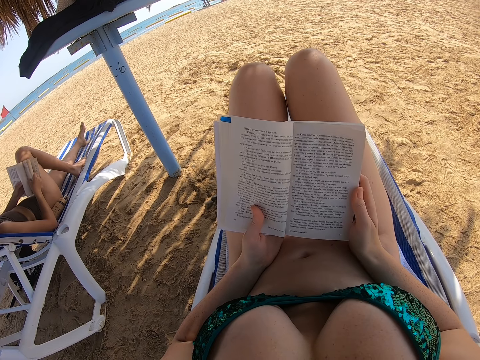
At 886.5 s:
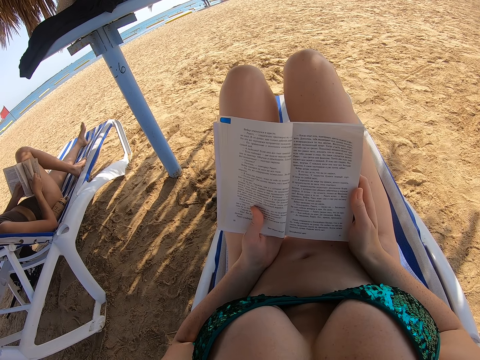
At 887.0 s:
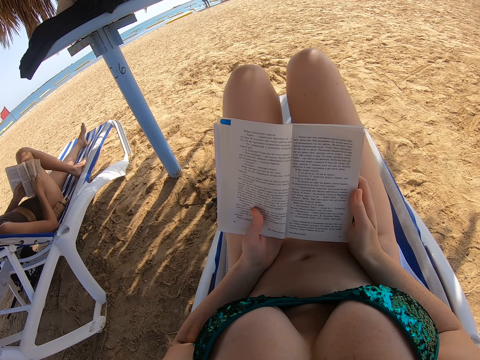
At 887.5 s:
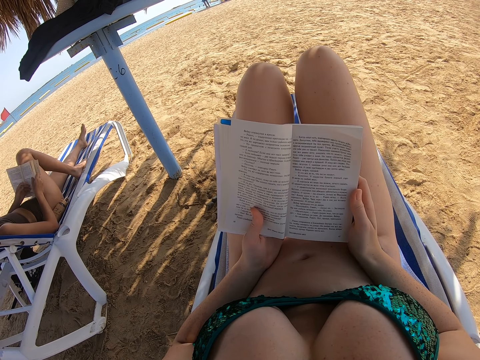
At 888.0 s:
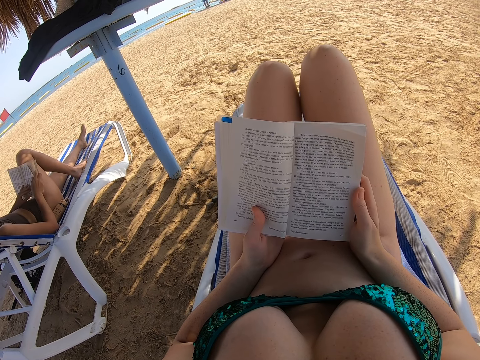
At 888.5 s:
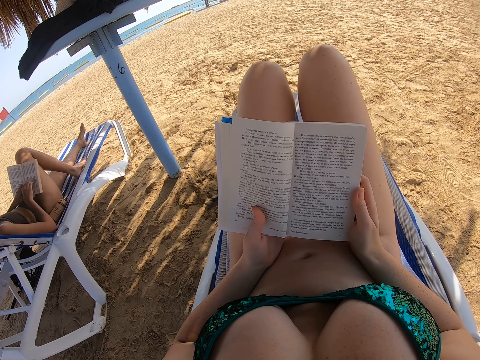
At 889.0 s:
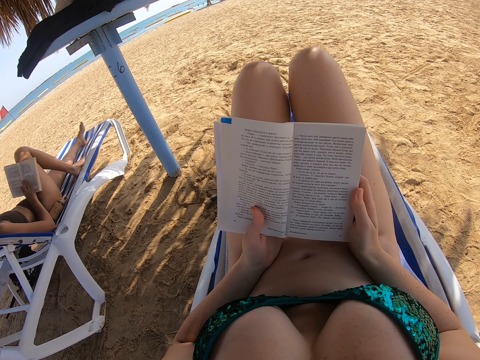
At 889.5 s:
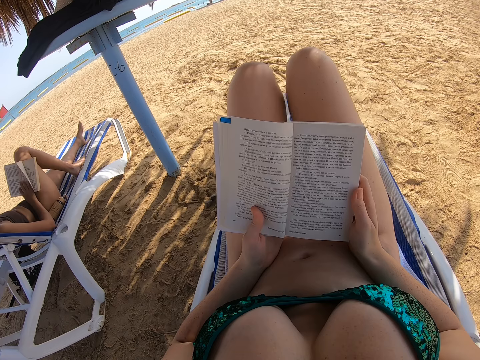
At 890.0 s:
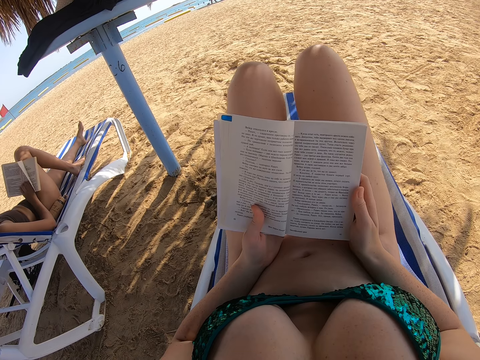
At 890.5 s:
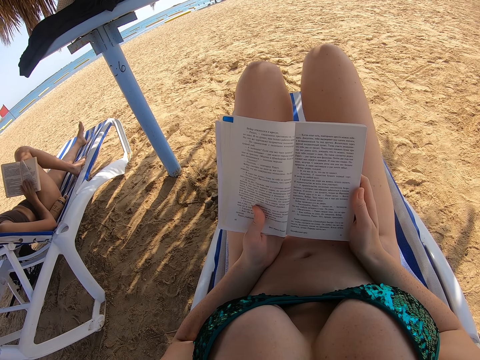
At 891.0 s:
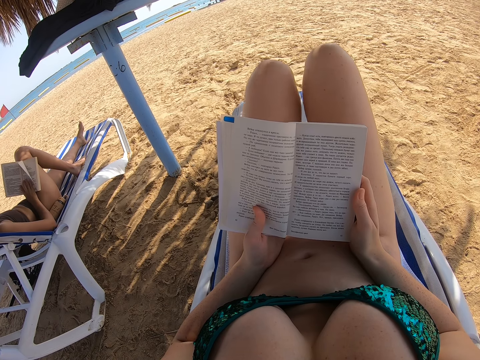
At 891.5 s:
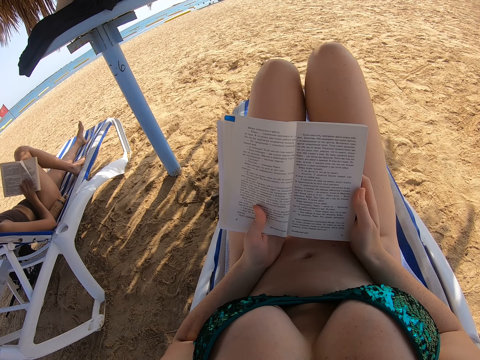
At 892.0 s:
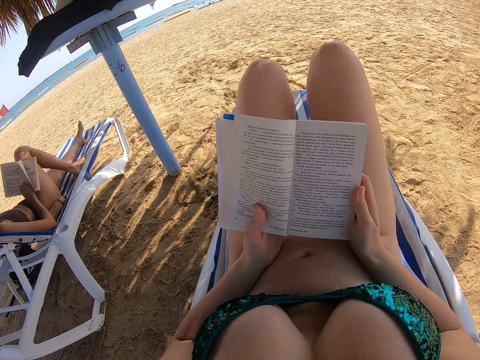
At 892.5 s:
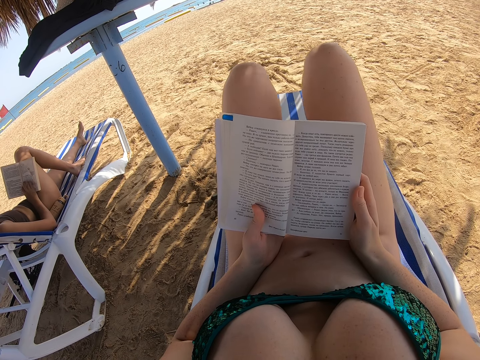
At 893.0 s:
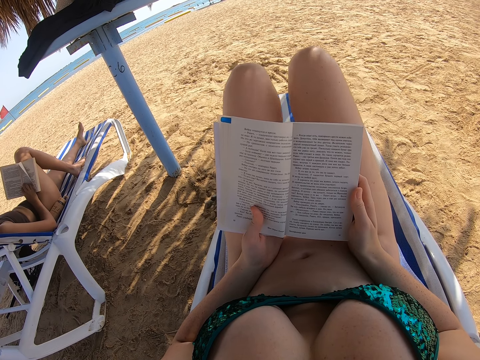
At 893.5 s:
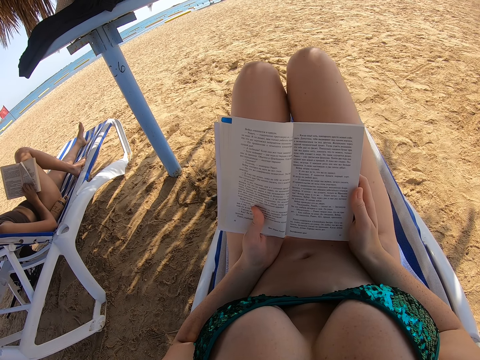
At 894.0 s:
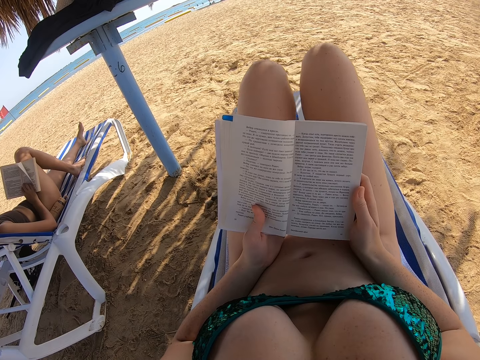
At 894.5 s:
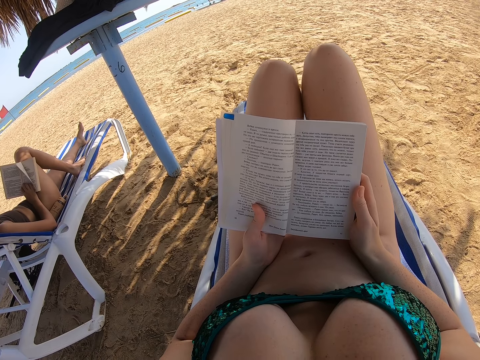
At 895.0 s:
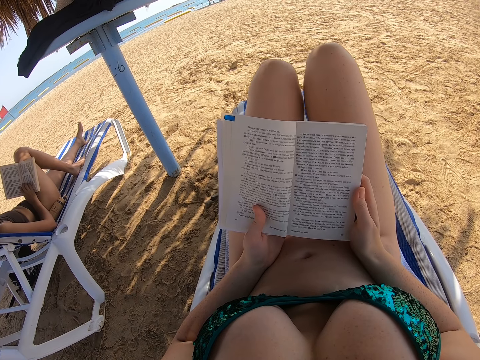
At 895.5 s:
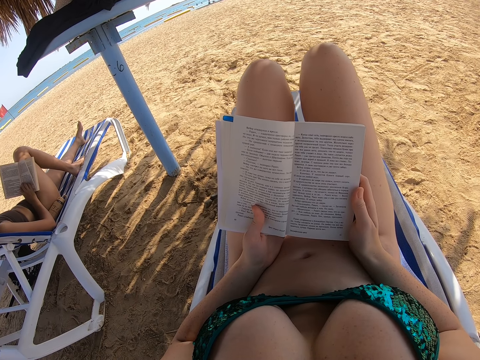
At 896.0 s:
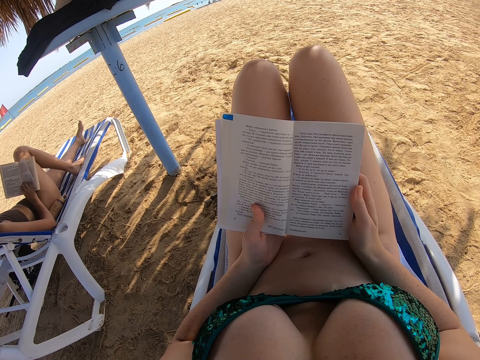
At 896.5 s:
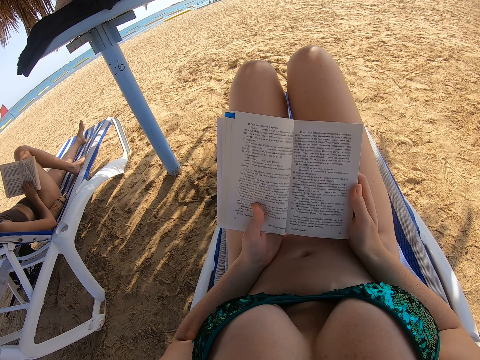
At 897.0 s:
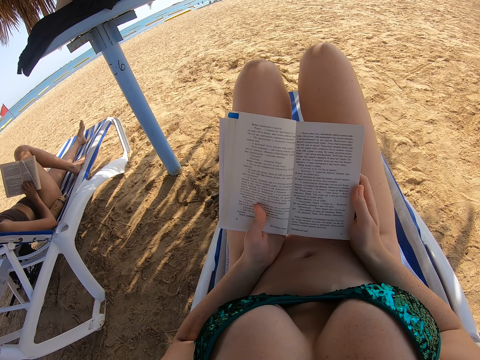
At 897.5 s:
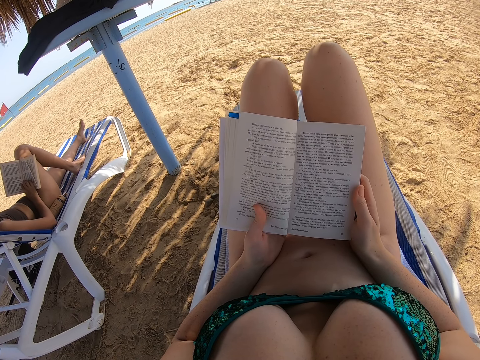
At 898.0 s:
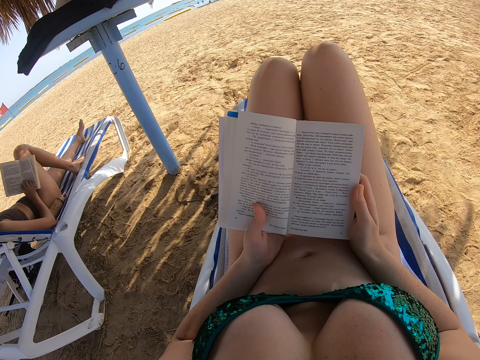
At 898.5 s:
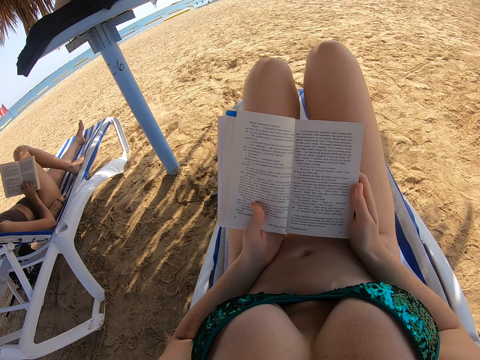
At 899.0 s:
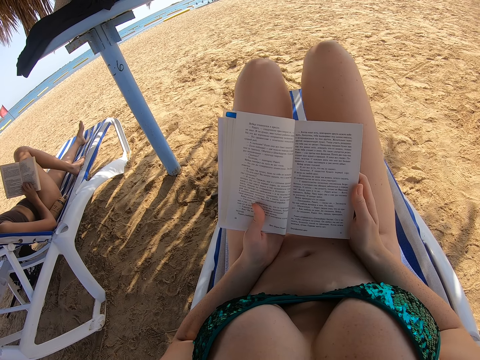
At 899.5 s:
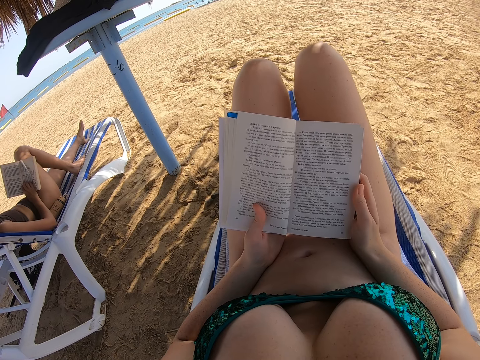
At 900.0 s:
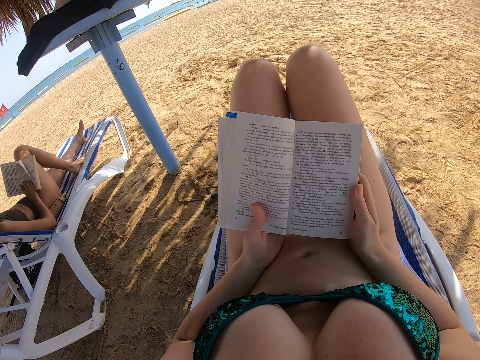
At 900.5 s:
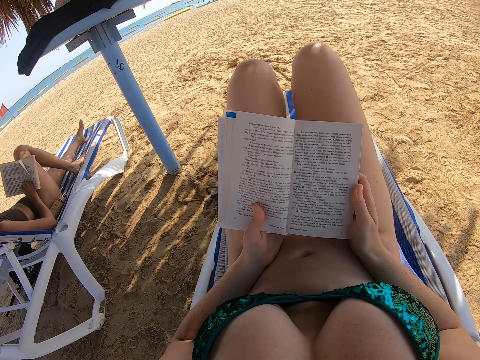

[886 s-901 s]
The lady places her hand on the book and reads the book.

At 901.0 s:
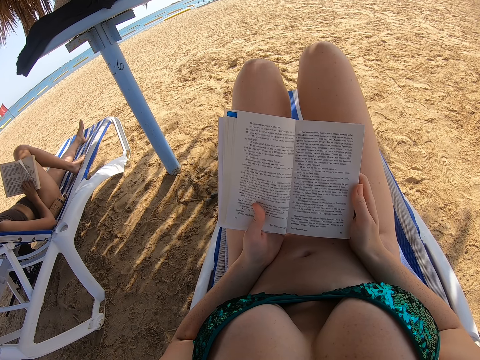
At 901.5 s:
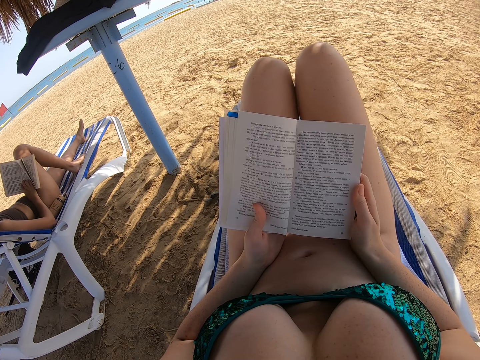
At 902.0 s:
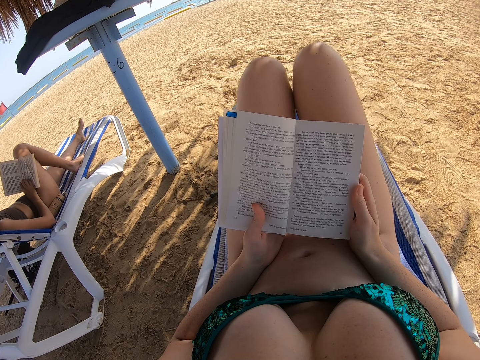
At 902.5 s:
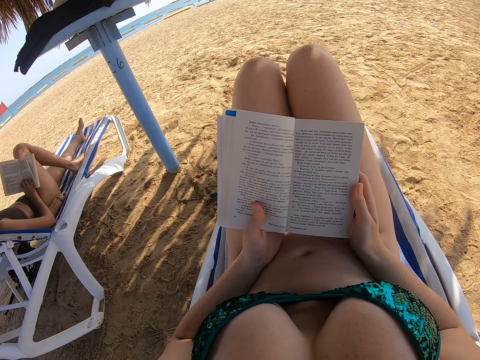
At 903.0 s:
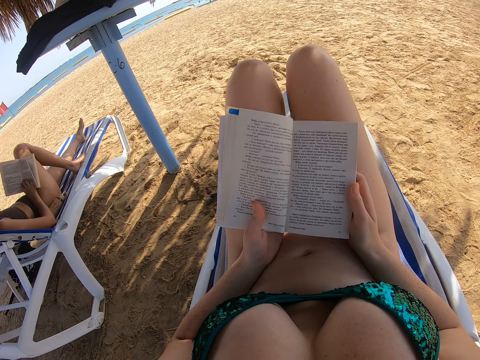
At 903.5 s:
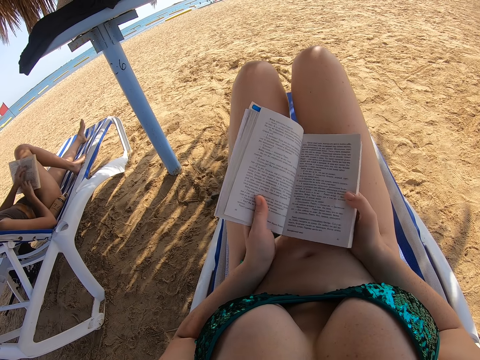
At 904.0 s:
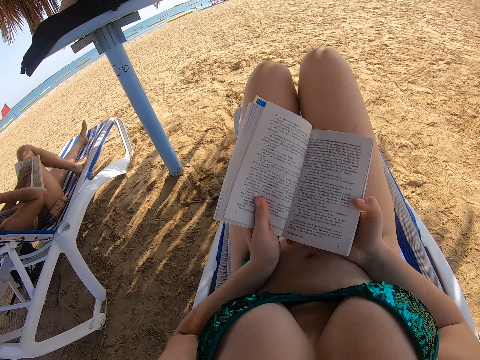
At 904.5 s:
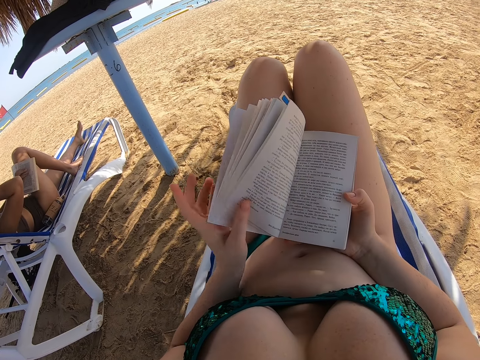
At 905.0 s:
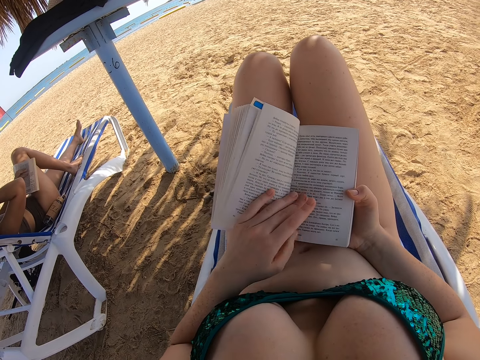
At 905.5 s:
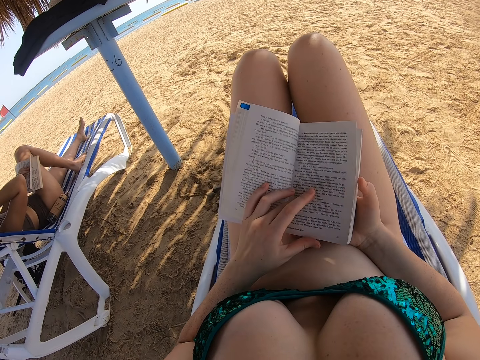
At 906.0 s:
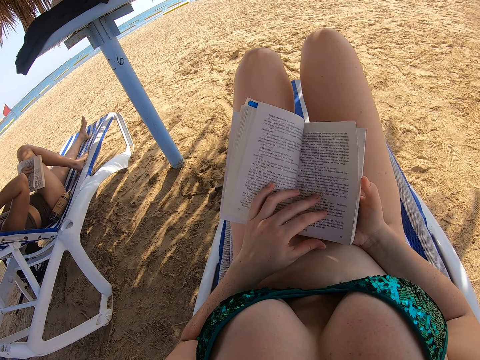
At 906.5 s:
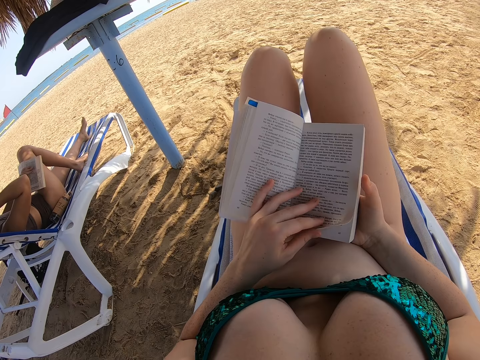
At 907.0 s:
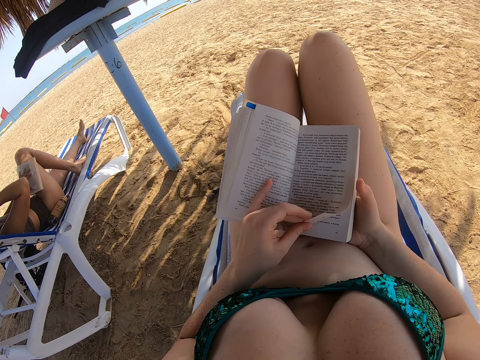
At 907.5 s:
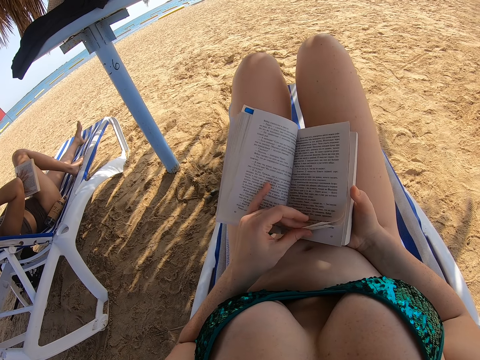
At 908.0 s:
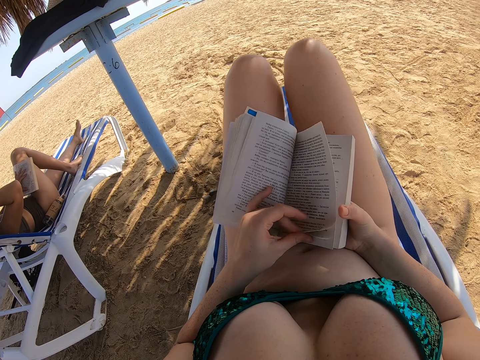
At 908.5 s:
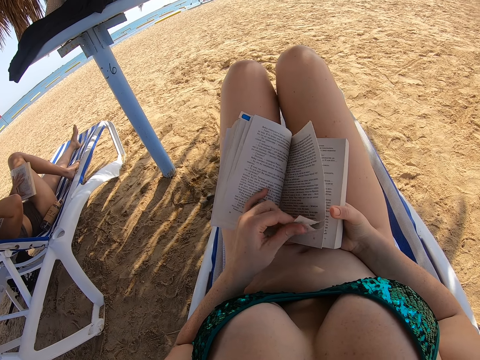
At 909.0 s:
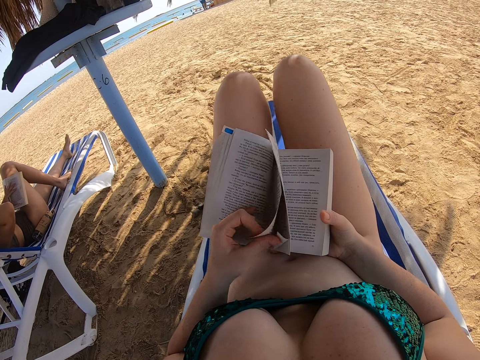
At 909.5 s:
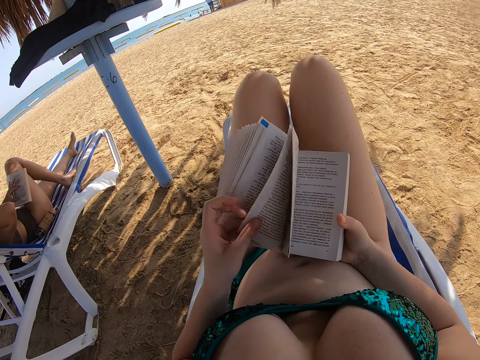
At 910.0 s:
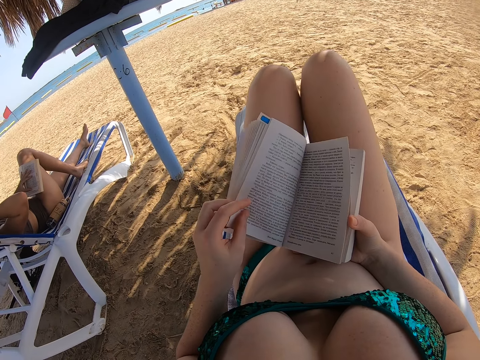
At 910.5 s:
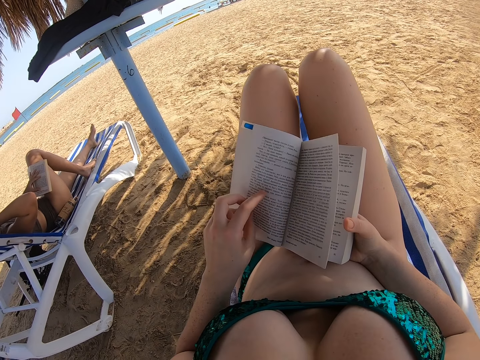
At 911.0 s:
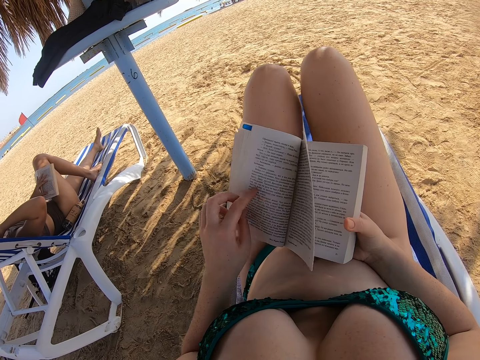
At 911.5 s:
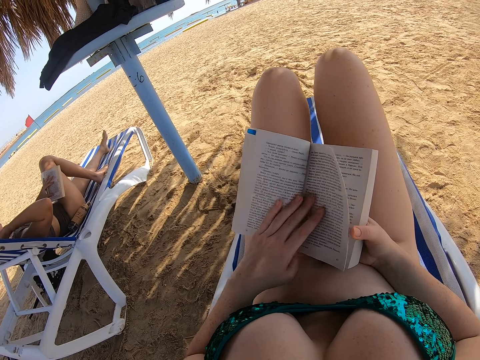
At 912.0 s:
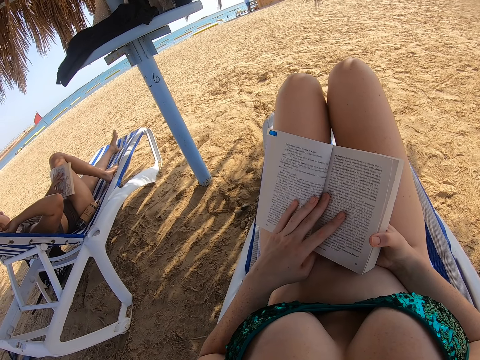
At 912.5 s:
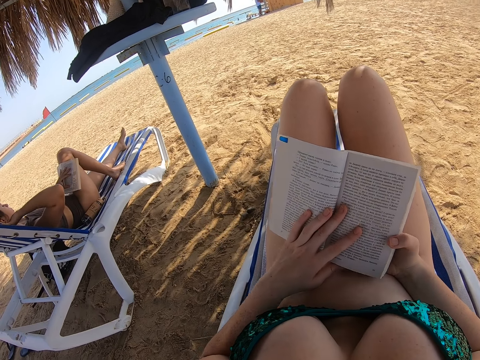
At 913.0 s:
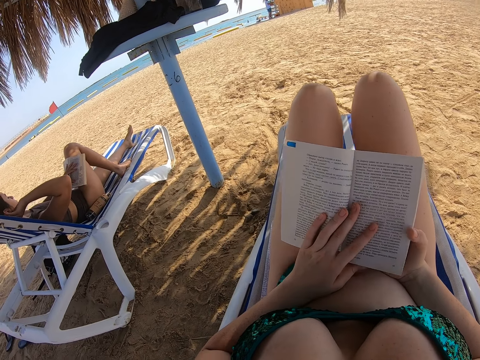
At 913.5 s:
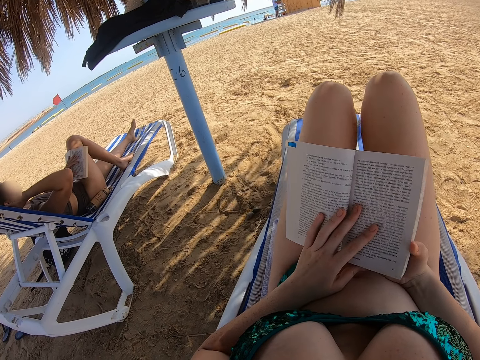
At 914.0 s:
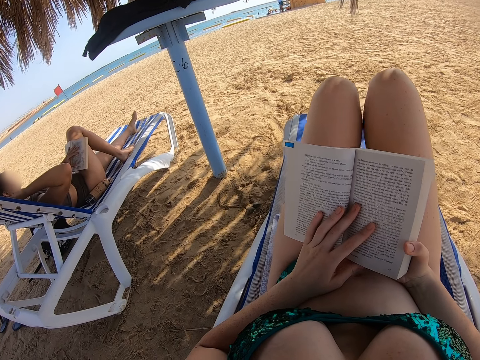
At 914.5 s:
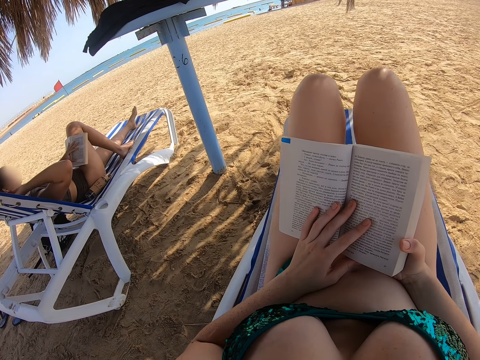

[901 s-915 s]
The lady places the left hand on the book and scratches the head. The lady raises a hand towards the ear. The camera wearer flips the book. They open the next page with the left hand. They read the book.
